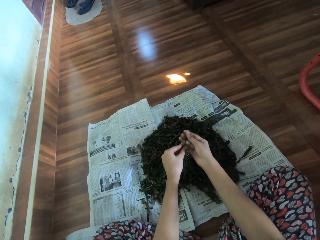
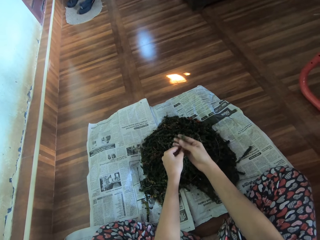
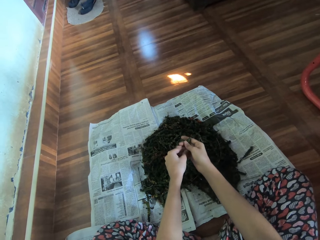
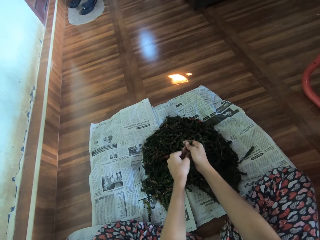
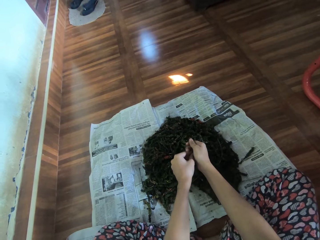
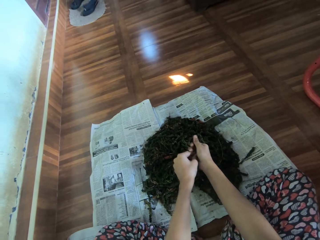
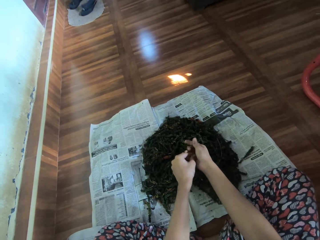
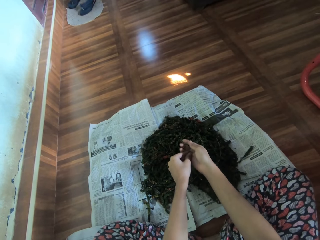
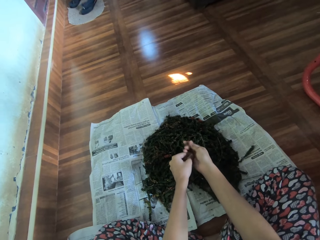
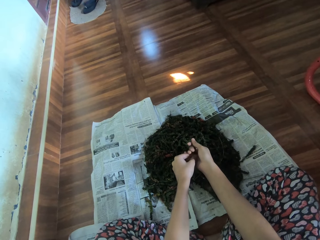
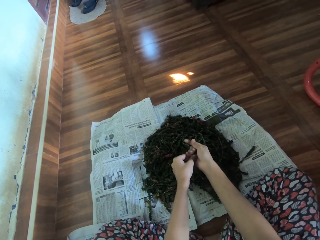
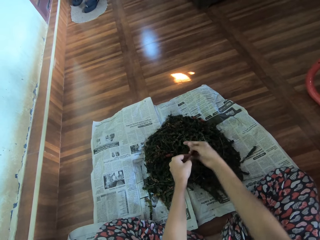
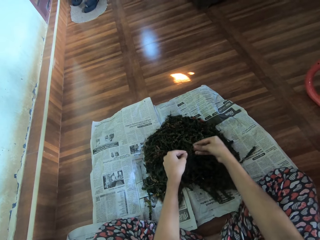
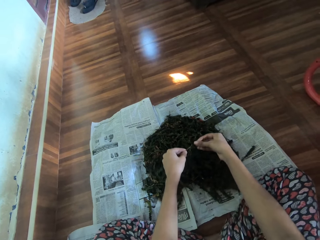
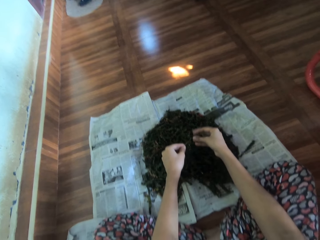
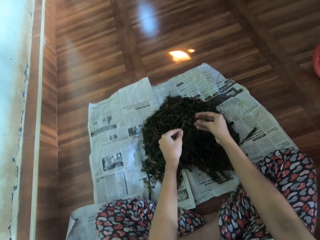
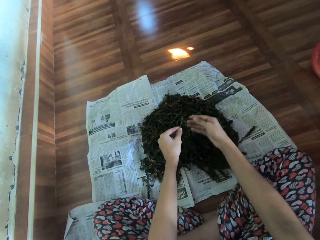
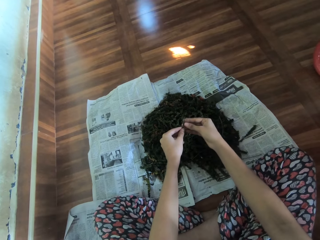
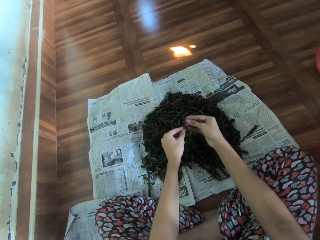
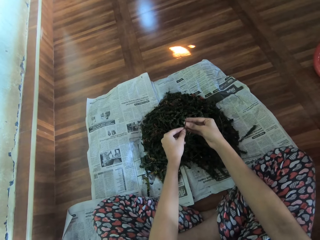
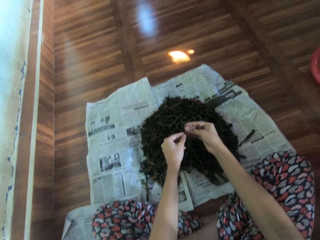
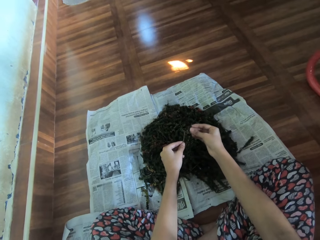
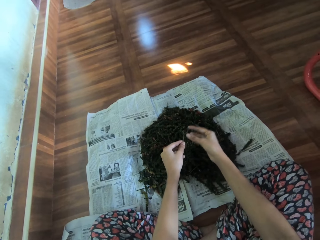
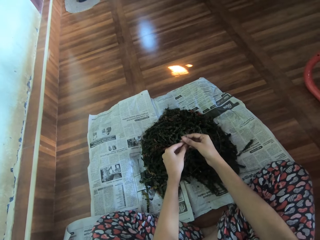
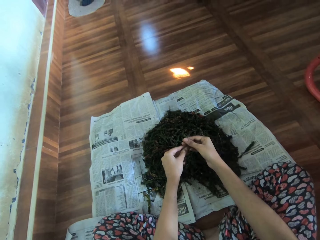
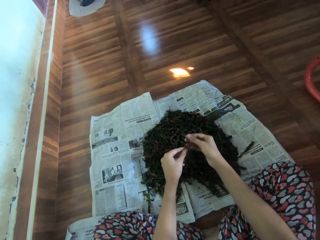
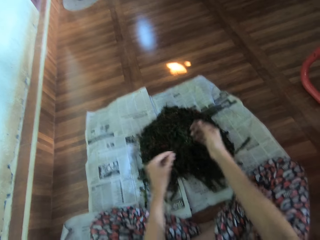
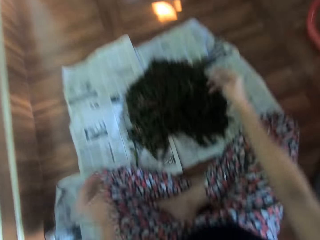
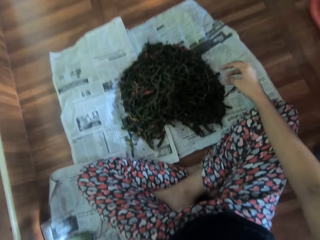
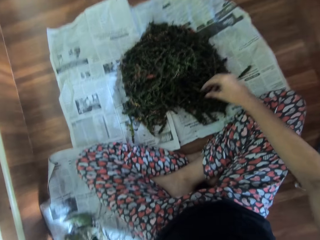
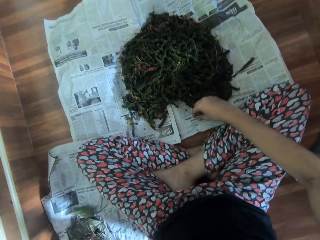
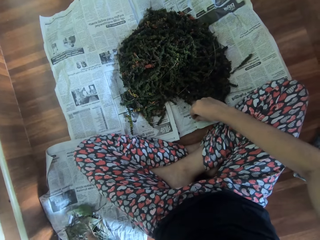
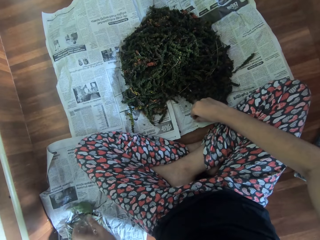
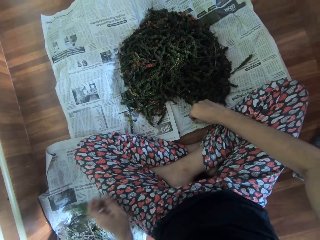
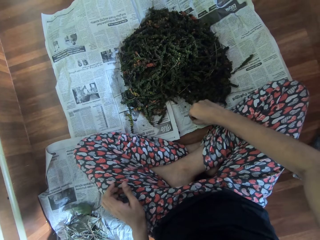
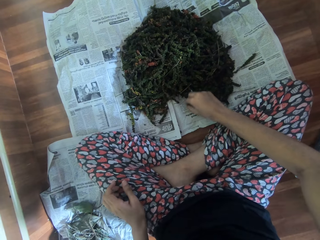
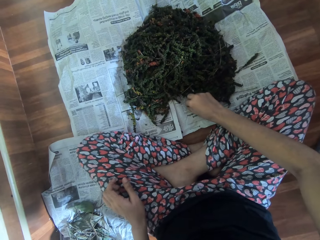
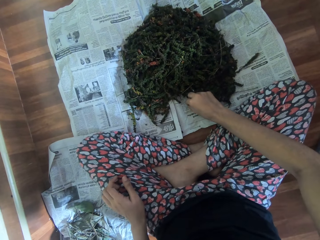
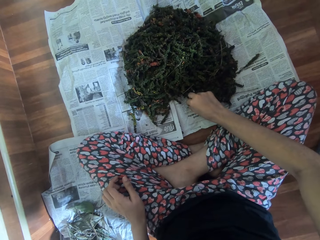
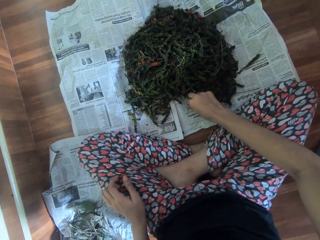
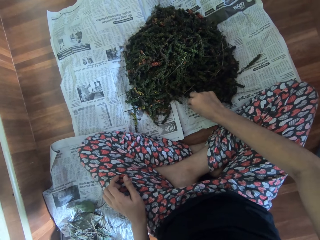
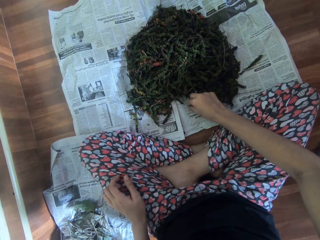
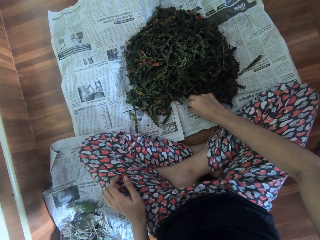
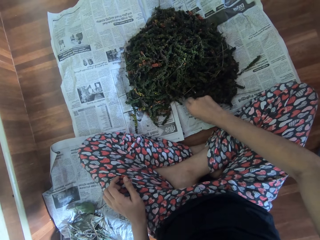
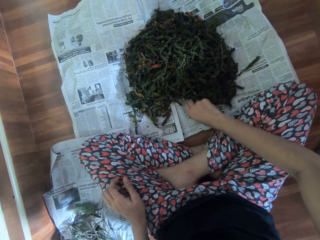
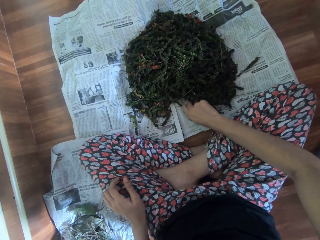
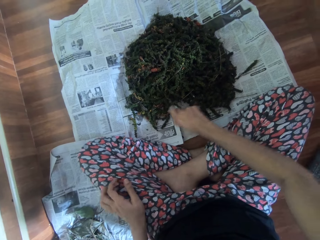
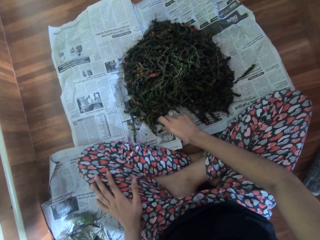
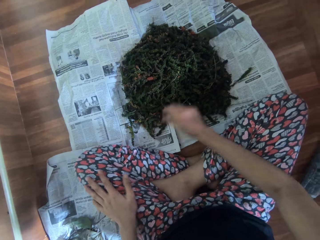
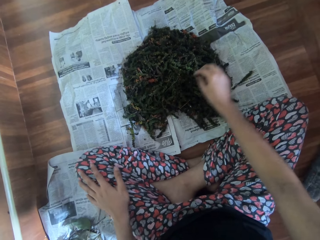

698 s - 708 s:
The camera wearer drops the stem on the newspaper on the floor with her left hand. She moves a dried marijuana from the newspaper on the floor with her right hand. She puts the herbs aside with the left hand.

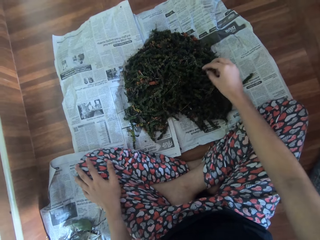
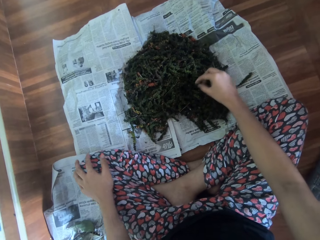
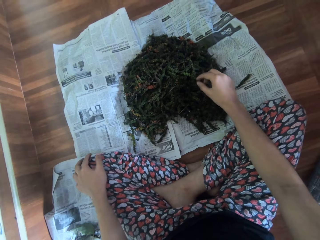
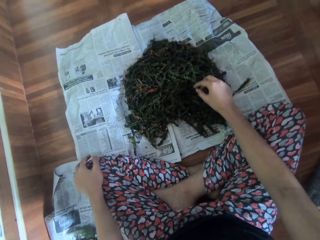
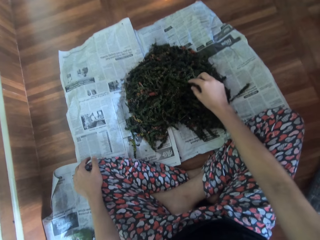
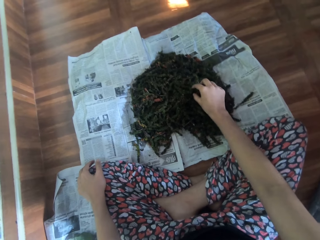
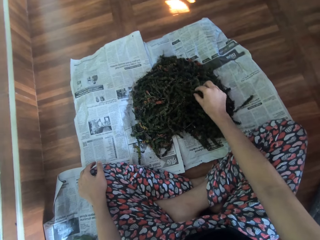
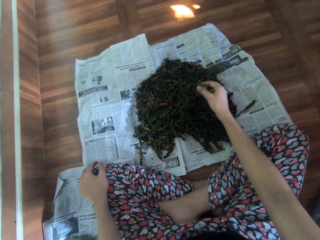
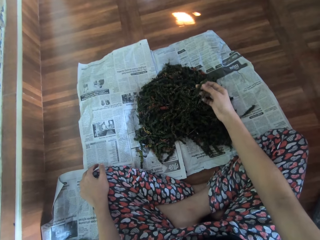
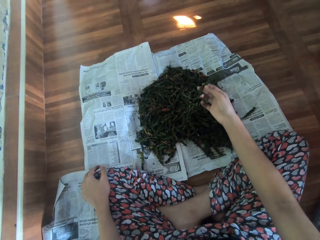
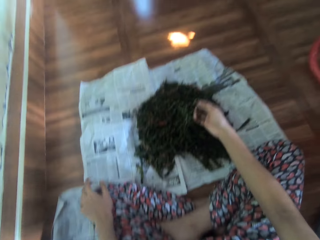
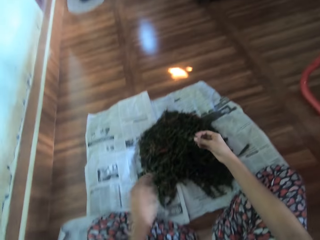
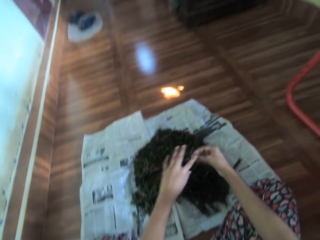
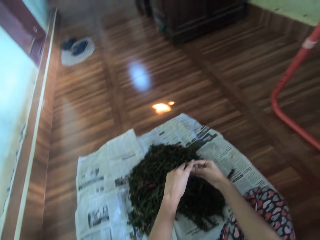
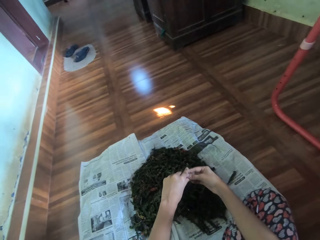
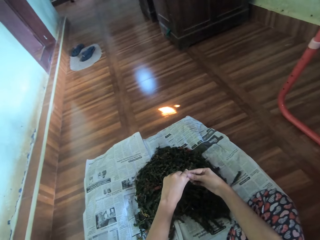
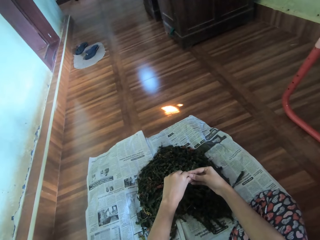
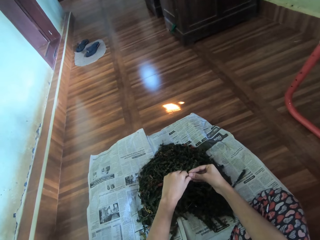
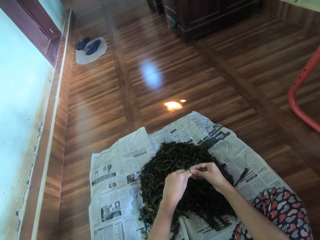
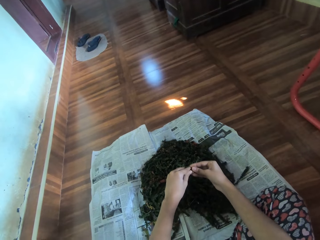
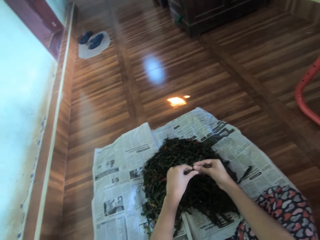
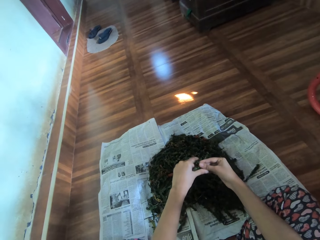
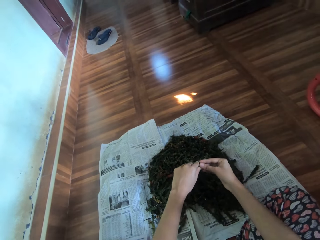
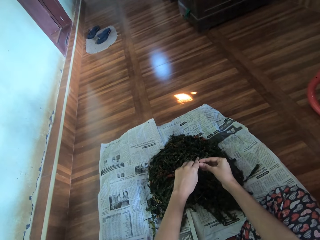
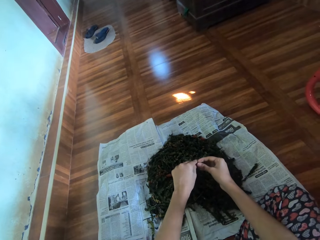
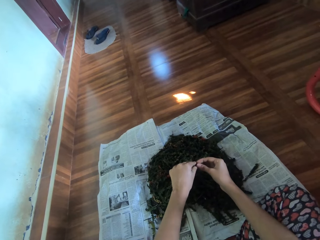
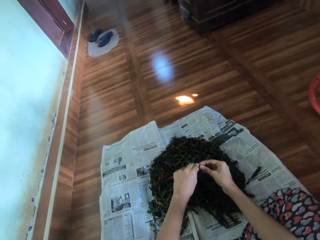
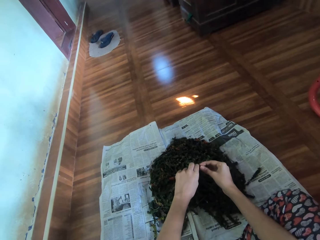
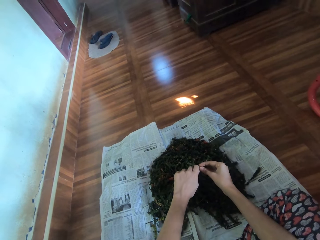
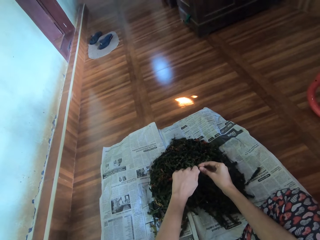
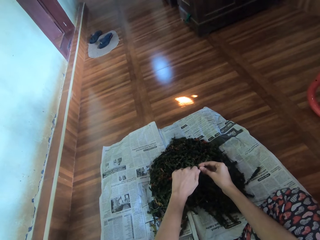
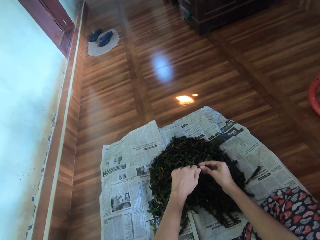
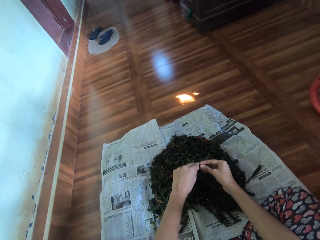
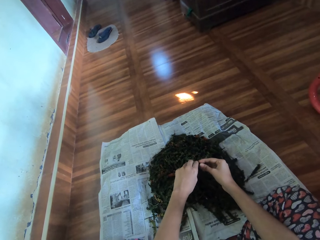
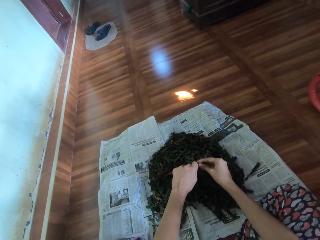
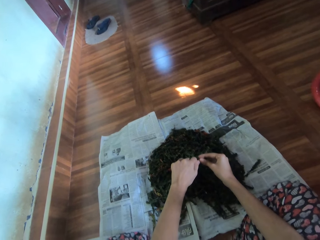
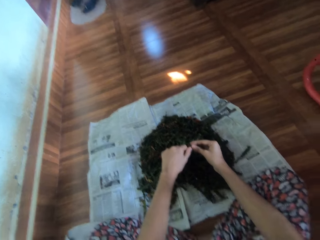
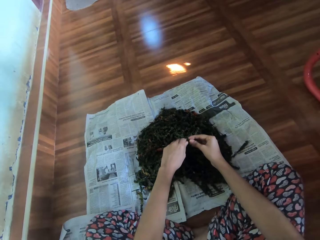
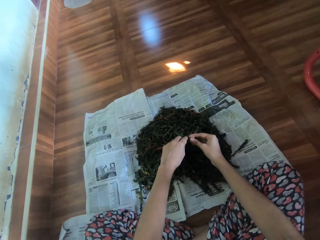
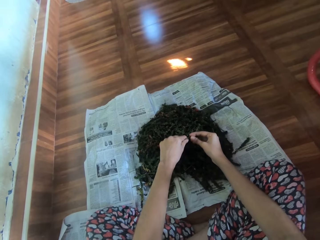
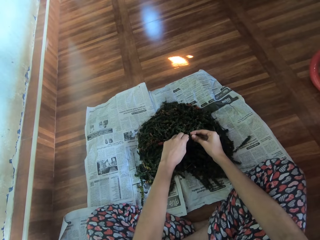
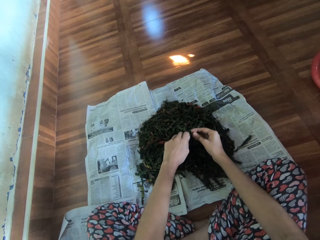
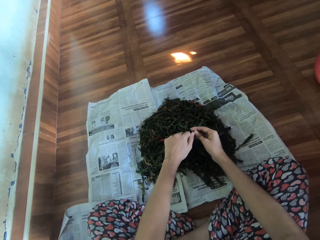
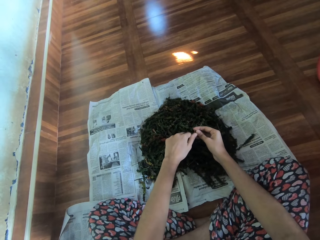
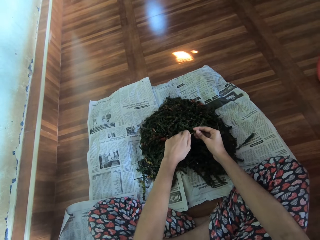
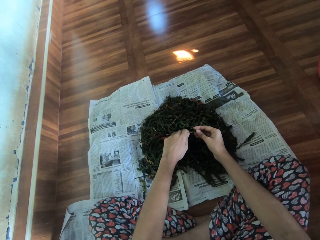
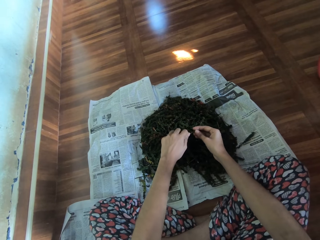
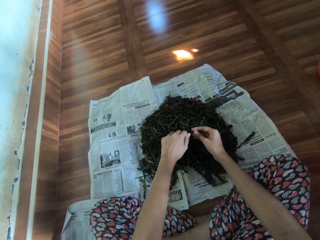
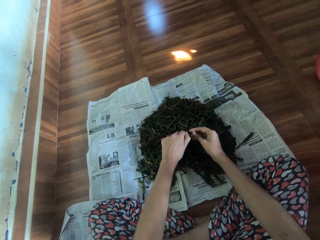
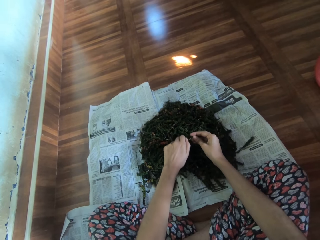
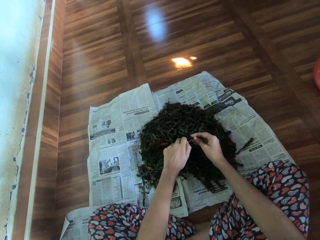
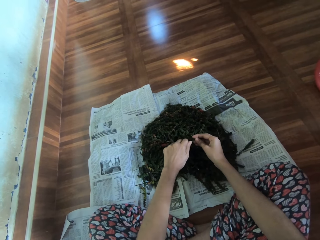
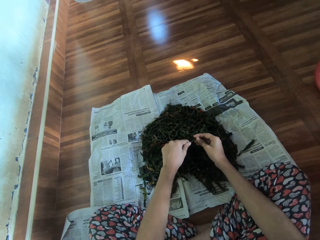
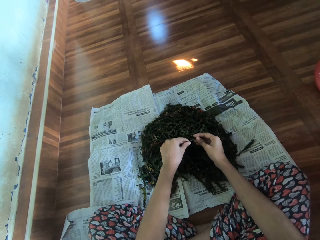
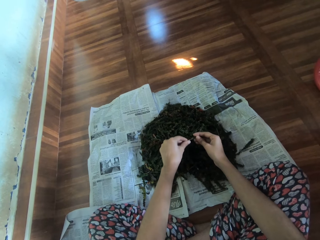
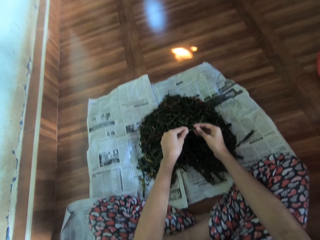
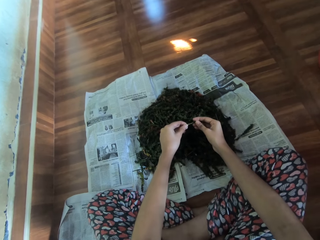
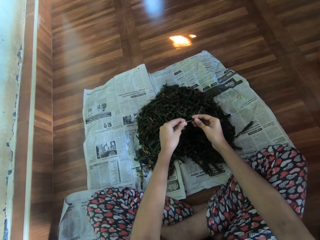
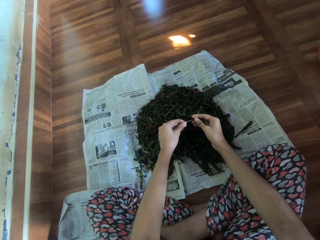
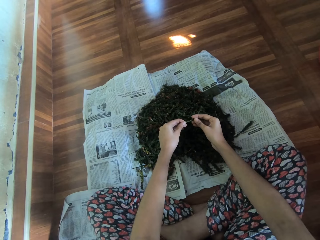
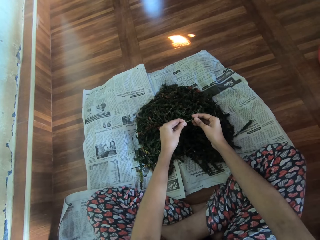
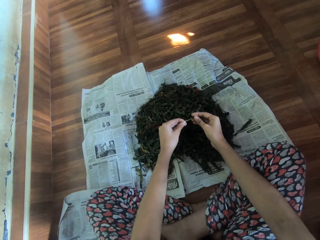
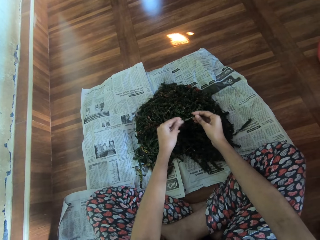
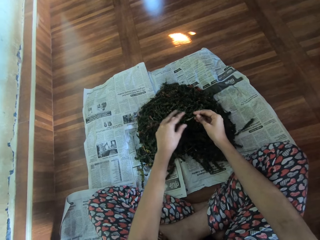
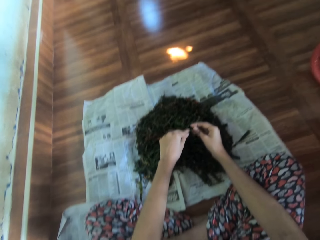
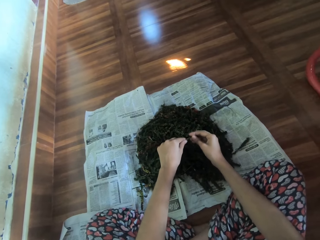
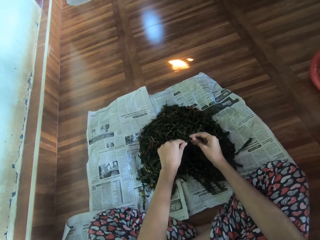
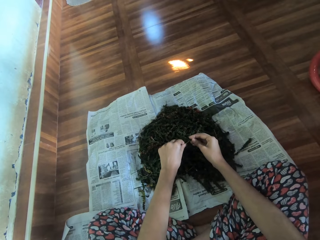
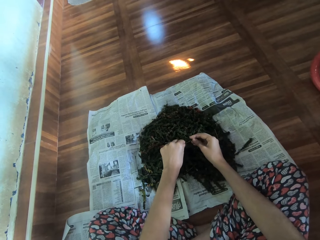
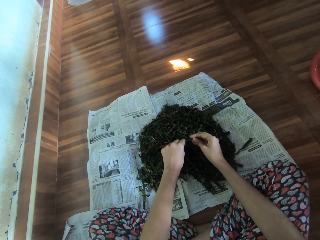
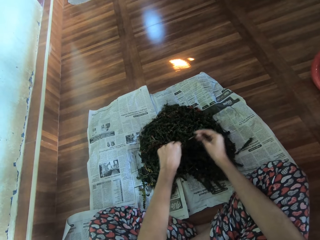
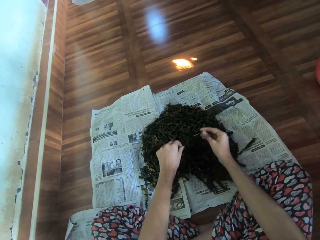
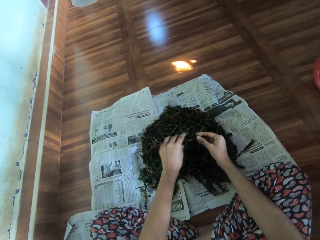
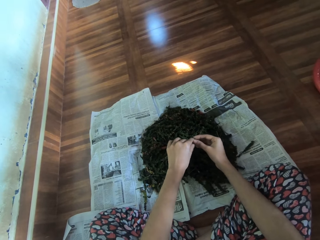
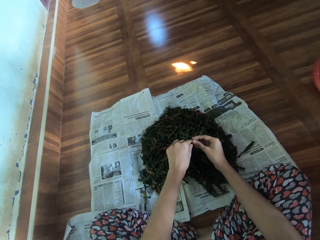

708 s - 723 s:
The camera wearer picks up a dried marijuana or herb from the newspaper on the floor with her right hand. She pulls the dried marijuana off the stem onto the newspaper with both hands. She scrubs off the outer core of the herbs with both hands.
